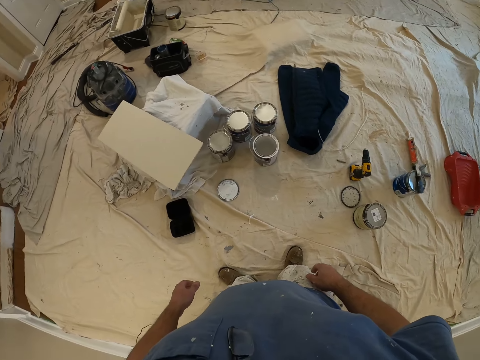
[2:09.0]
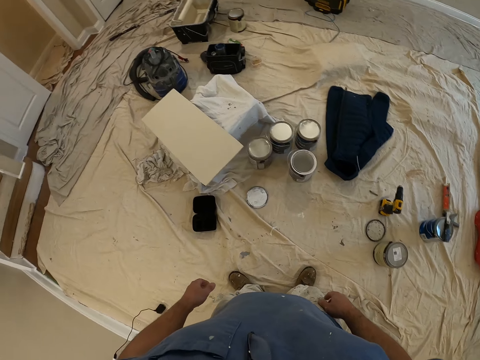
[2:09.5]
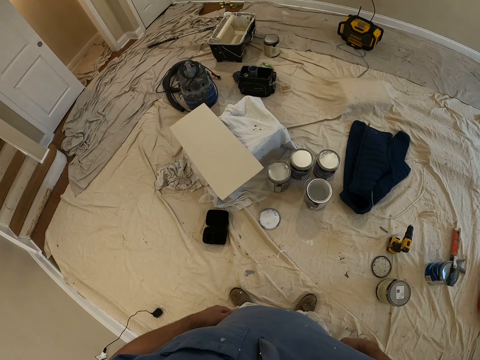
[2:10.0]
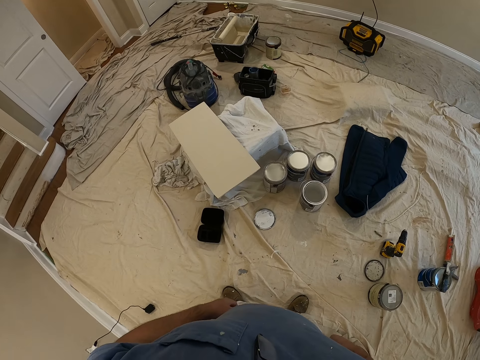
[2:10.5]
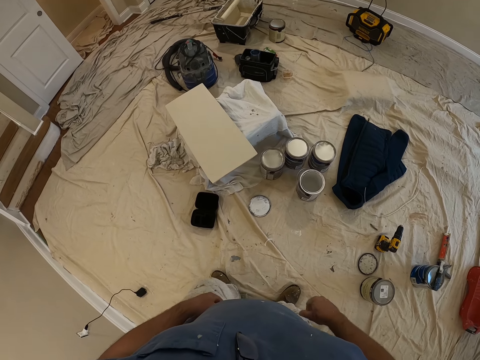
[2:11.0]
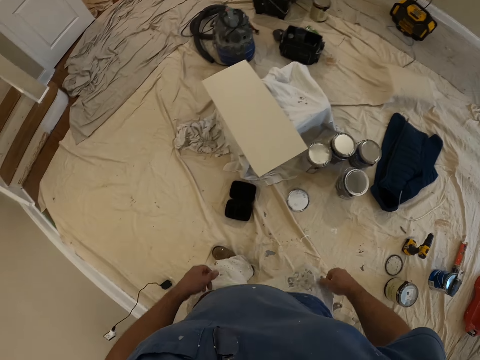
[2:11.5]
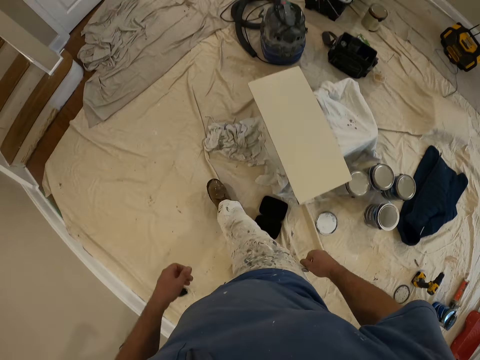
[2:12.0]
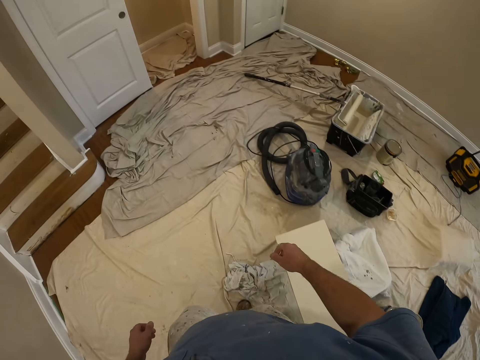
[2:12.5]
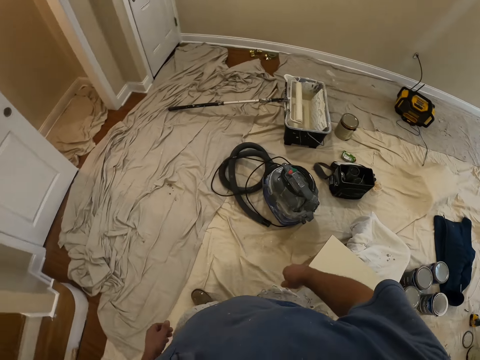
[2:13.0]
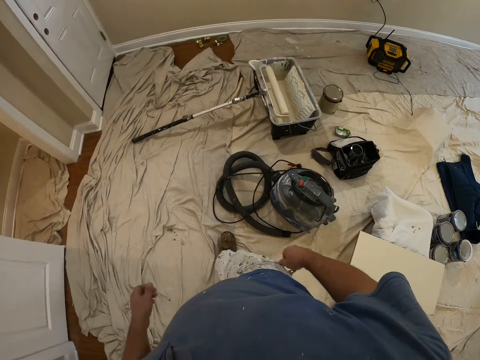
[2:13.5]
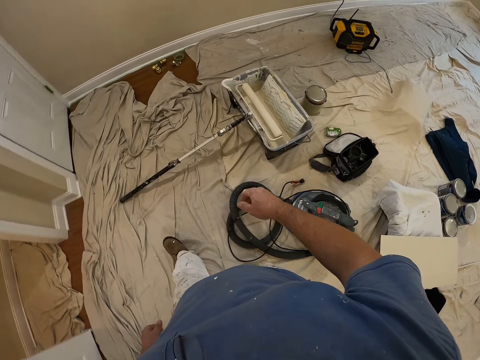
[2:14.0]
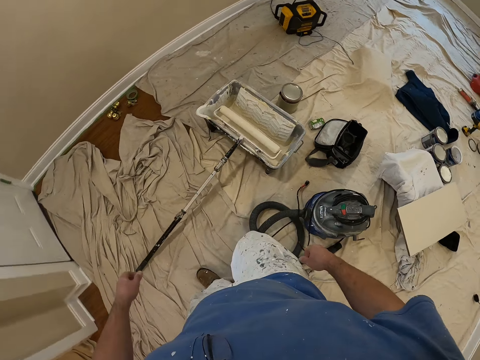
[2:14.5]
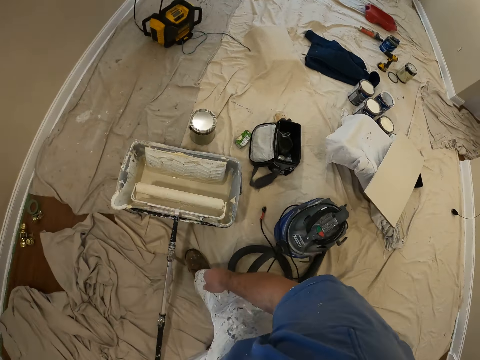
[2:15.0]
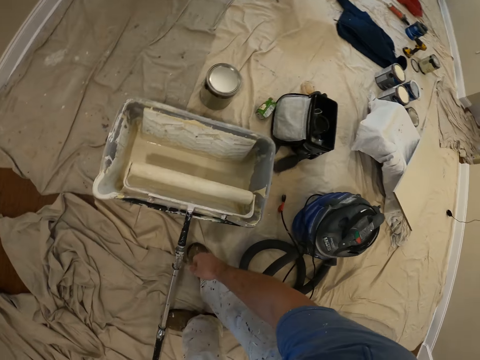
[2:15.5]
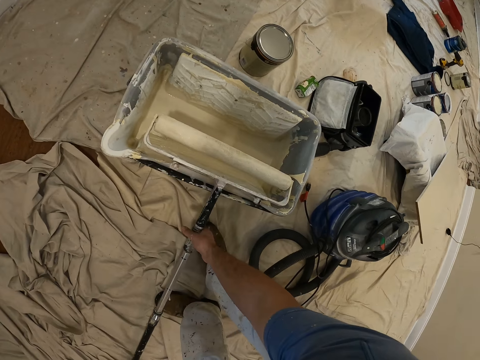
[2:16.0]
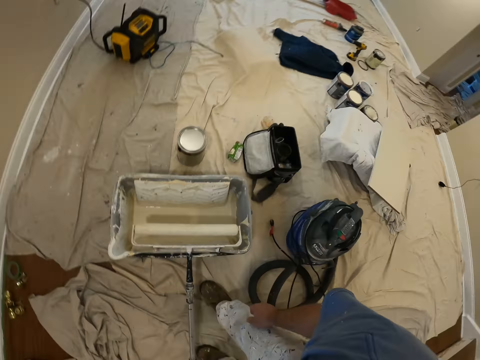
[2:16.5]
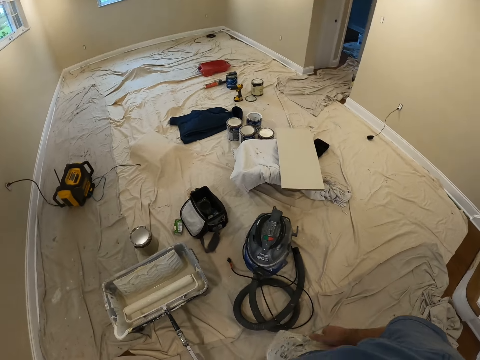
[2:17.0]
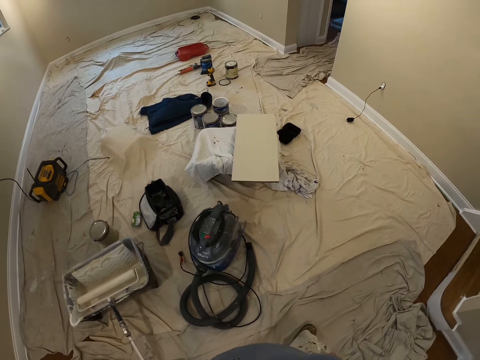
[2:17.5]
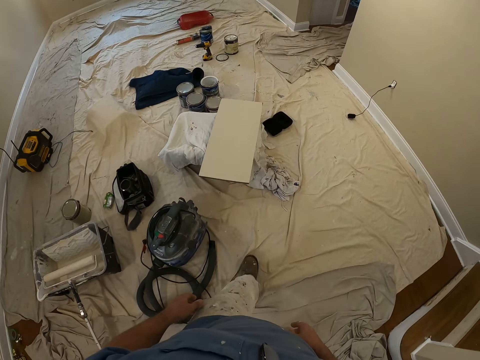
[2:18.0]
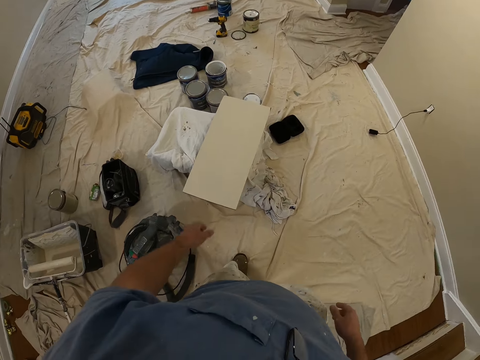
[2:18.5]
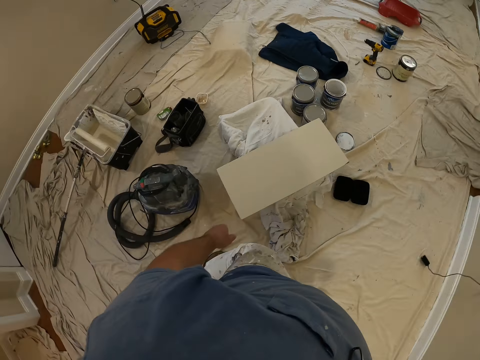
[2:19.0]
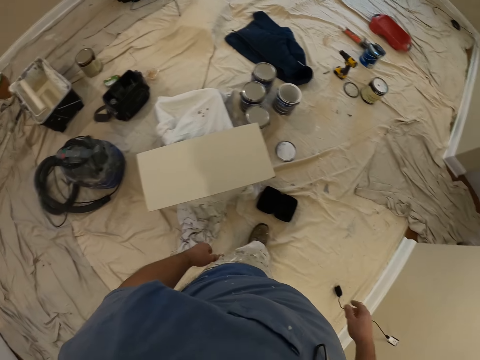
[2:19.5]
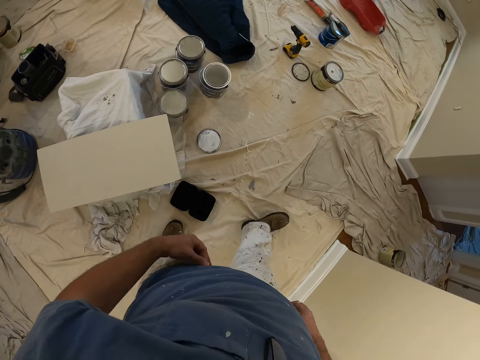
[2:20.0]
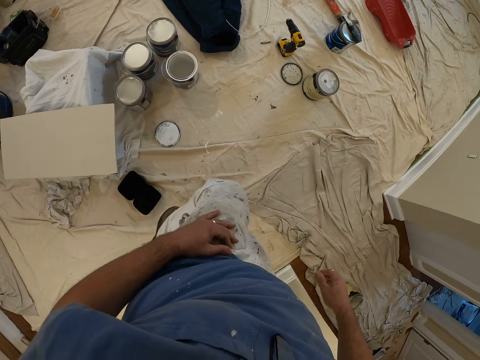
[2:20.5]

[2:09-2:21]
The camera wearer walks in the room.

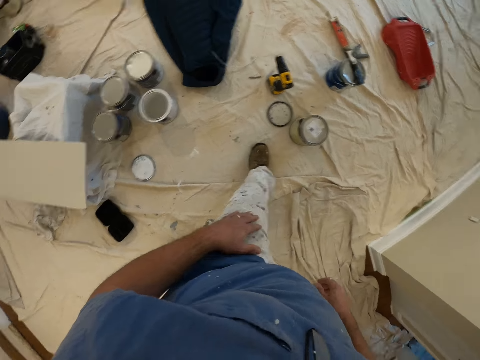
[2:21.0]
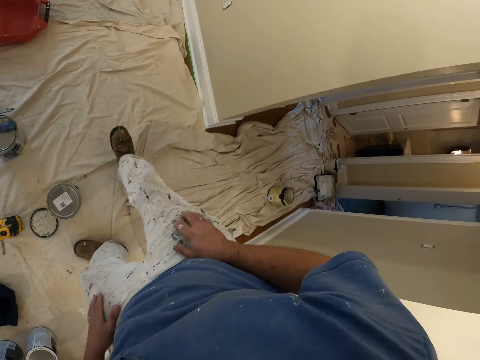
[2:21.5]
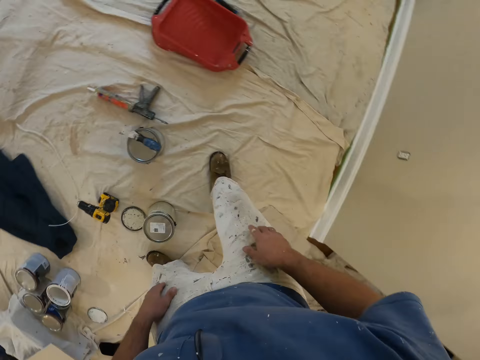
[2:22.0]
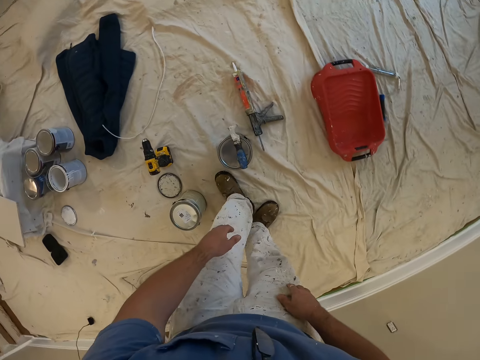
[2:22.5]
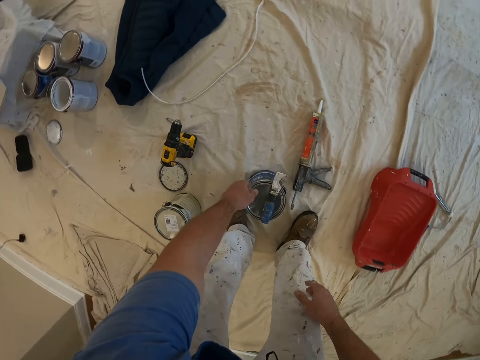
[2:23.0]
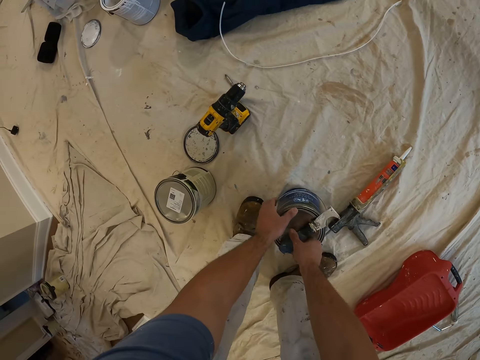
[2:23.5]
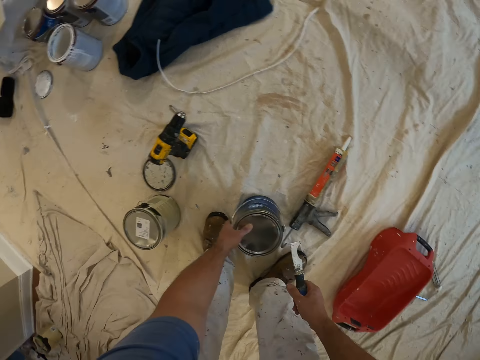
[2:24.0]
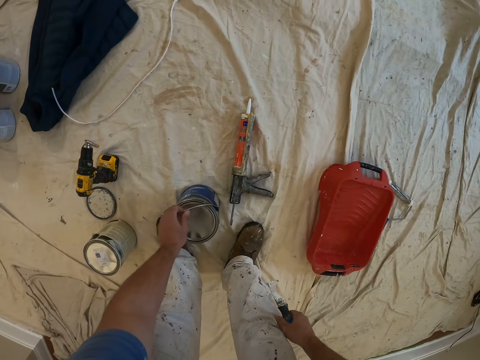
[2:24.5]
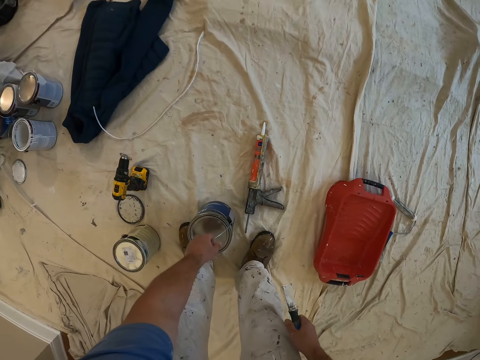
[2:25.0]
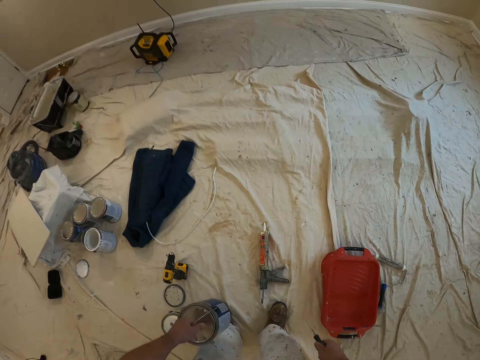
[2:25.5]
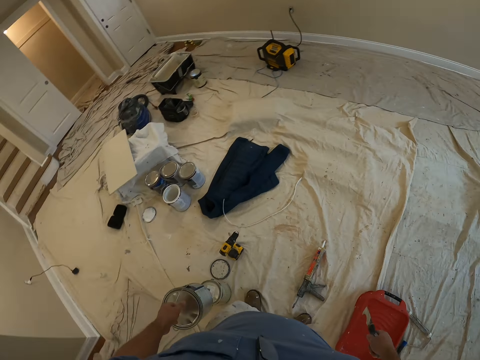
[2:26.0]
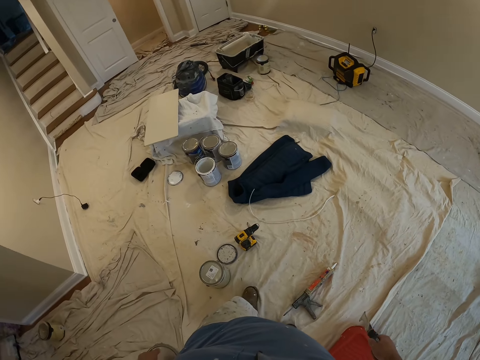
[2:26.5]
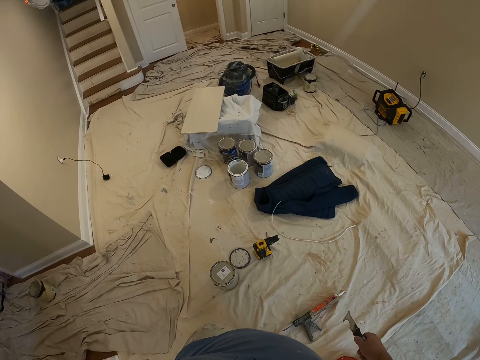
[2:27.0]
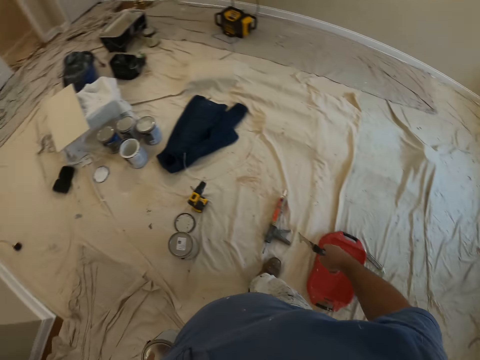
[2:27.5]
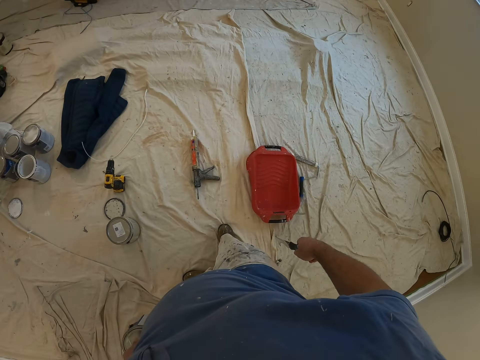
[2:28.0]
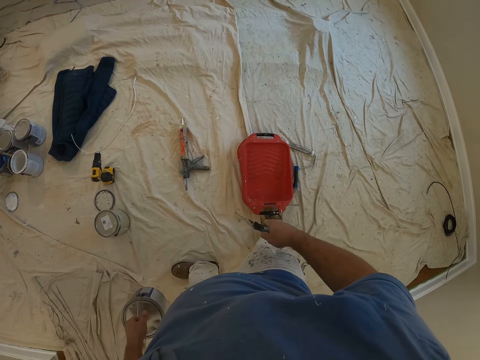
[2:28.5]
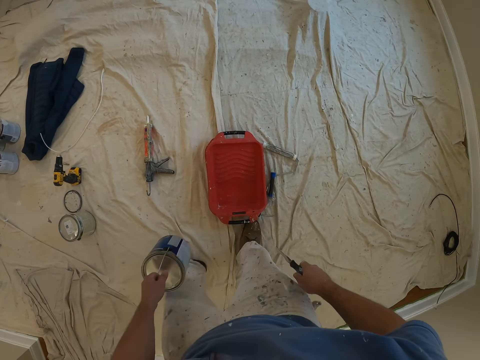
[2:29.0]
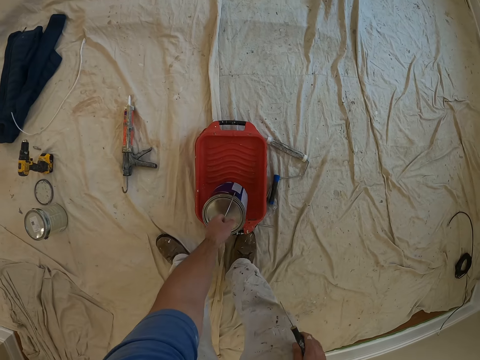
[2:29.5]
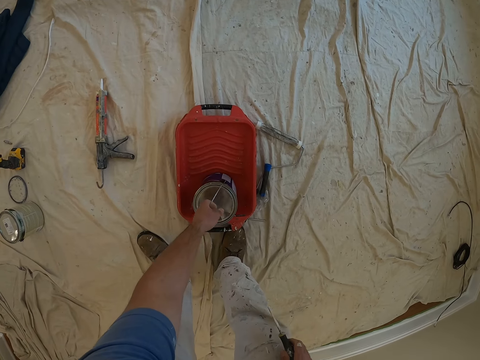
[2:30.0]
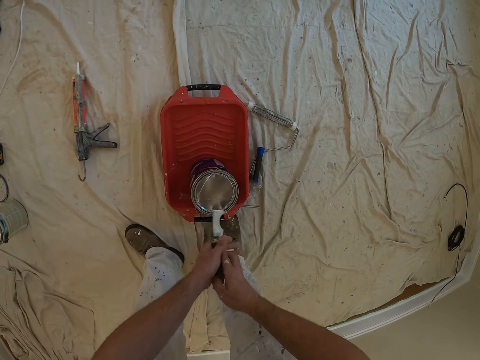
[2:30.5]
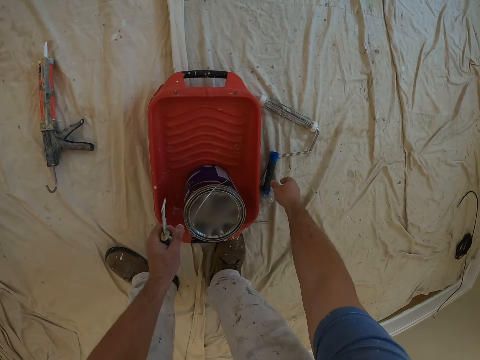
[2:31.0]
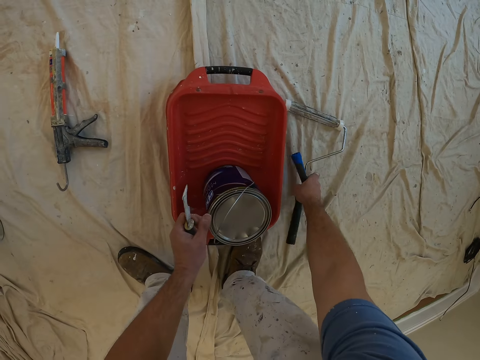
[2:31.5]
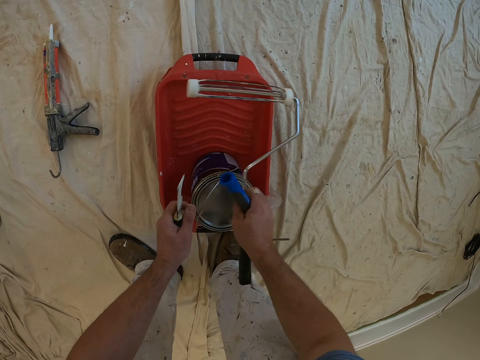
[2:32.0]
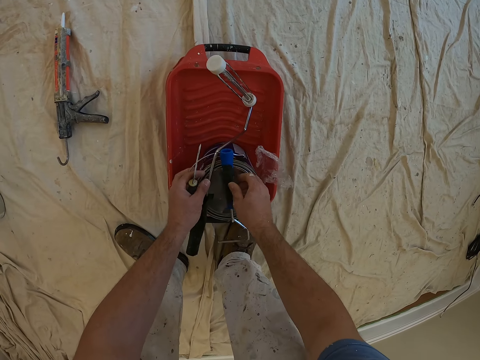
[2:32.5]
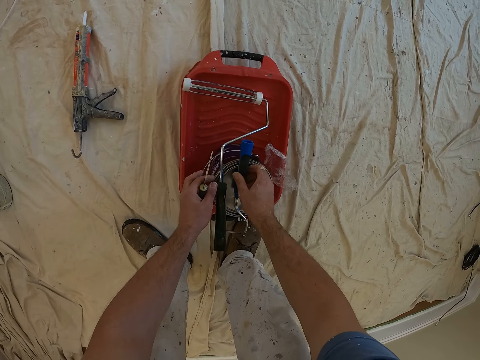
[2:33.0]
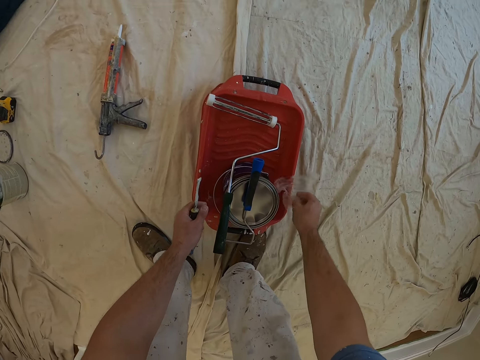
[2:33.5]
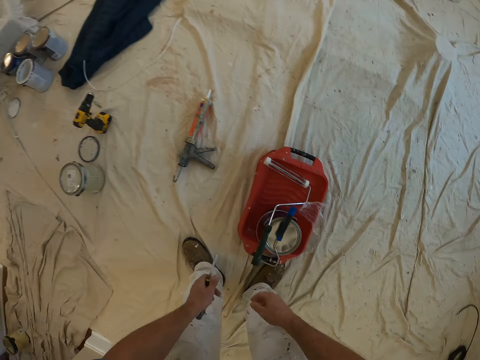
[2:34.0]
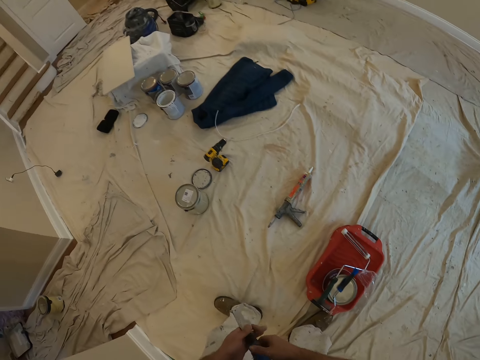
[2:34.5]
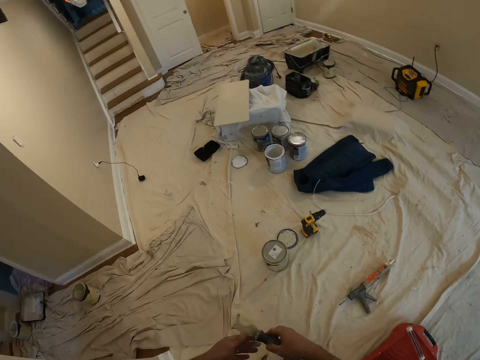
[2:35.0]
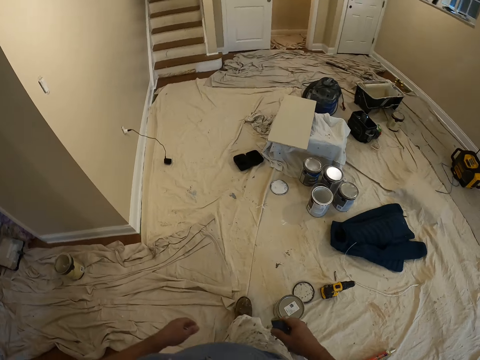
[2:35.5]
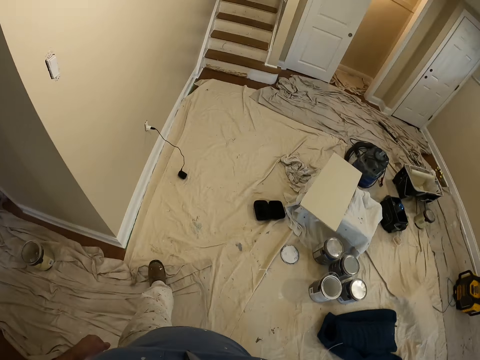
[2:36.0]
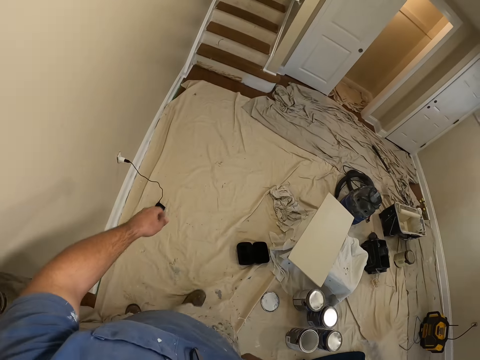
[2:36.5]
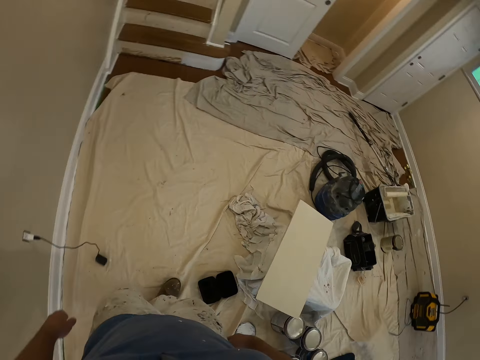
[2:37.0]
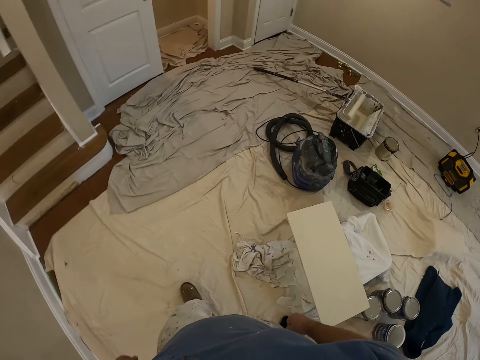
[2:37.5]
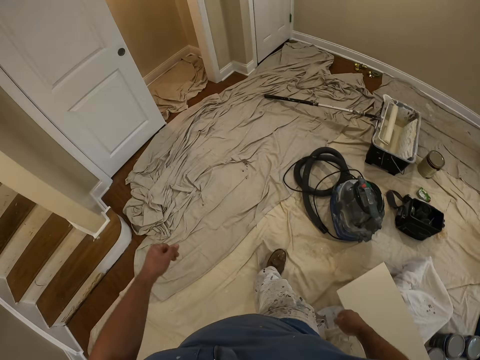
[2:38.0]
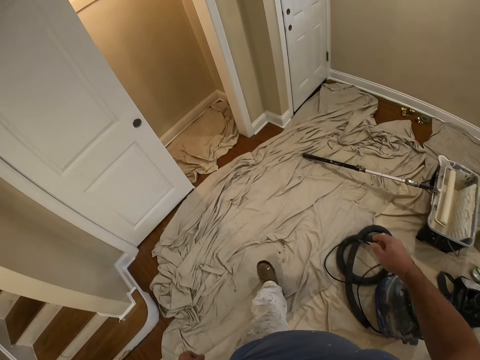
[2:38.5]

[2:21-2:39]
The camera wearer picks the paint container up from the floor. They put the paint on a plastic tray. They pick up the roller paint brush or paint roller from the floor. They put the roller paint brush on top of the paint. They walk in the apartment.
